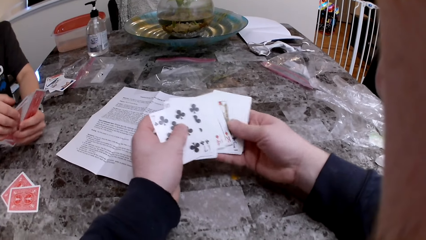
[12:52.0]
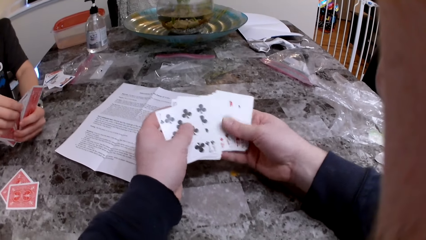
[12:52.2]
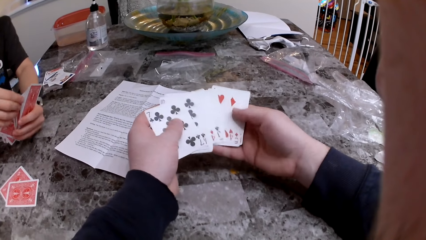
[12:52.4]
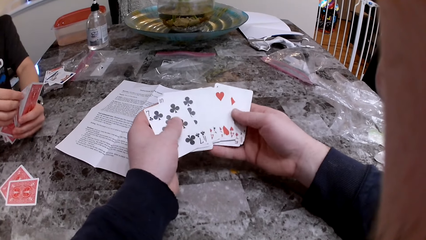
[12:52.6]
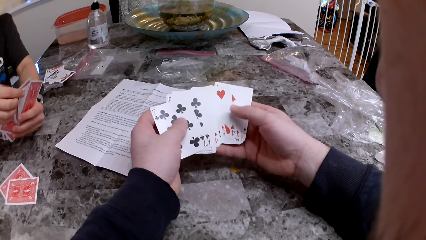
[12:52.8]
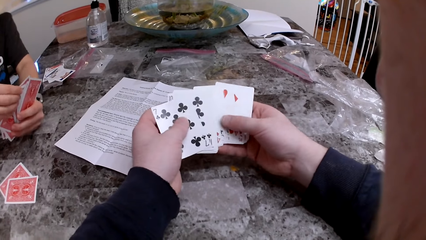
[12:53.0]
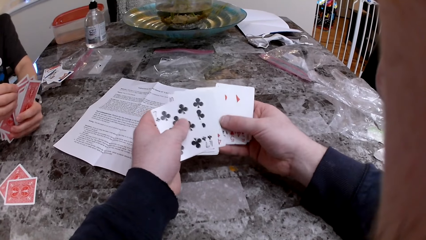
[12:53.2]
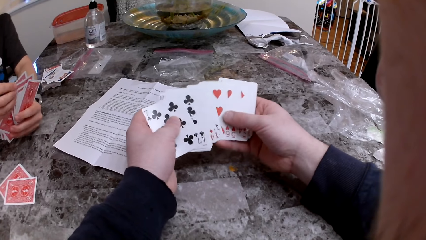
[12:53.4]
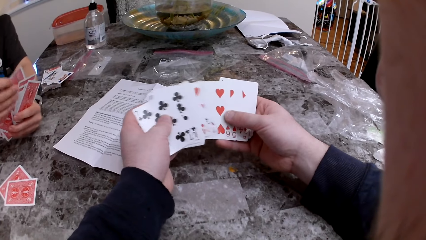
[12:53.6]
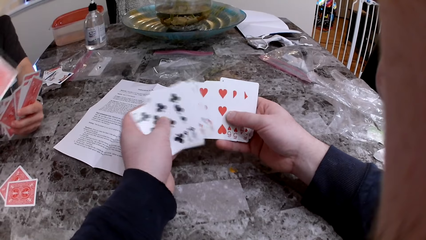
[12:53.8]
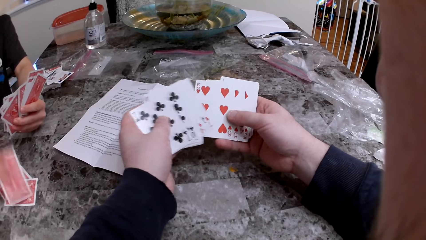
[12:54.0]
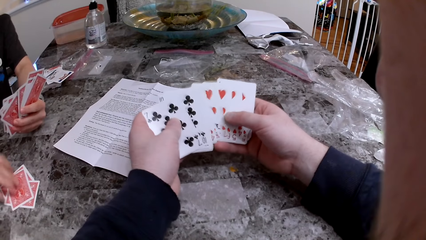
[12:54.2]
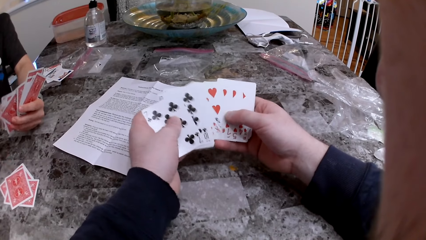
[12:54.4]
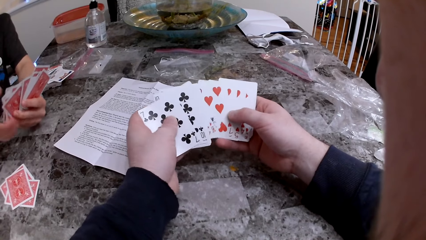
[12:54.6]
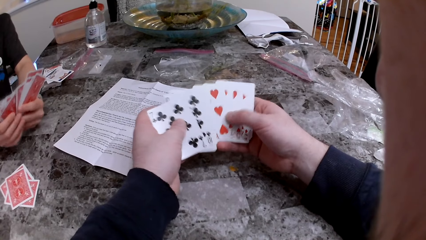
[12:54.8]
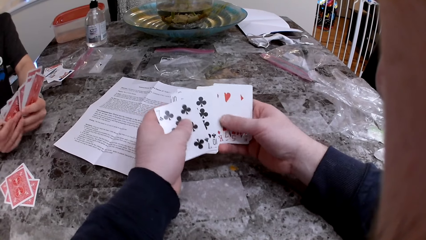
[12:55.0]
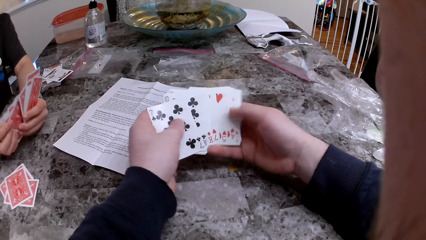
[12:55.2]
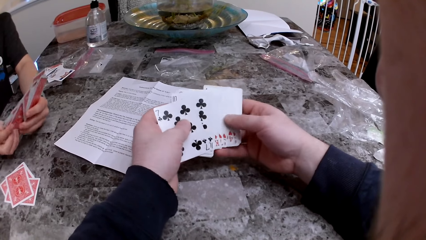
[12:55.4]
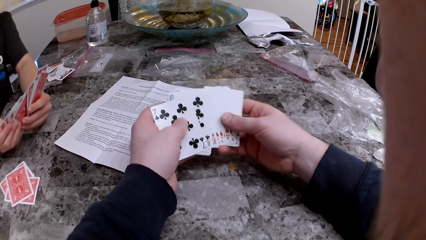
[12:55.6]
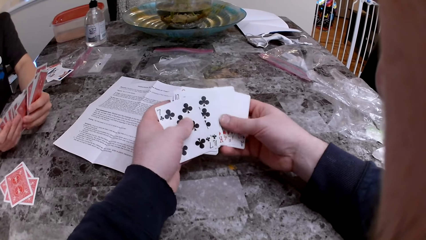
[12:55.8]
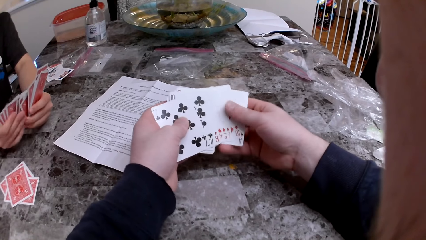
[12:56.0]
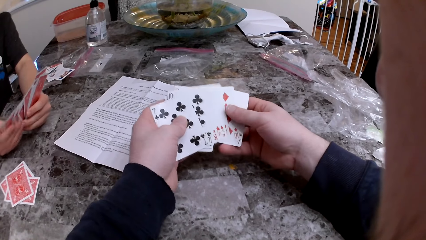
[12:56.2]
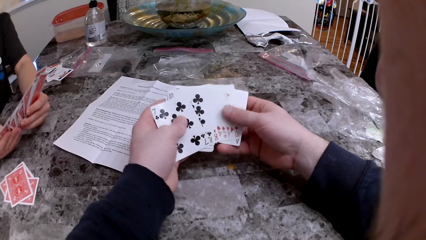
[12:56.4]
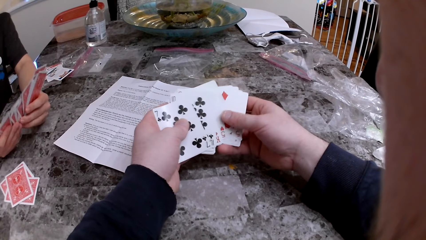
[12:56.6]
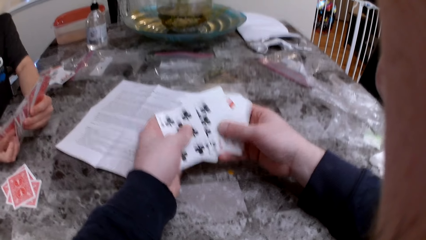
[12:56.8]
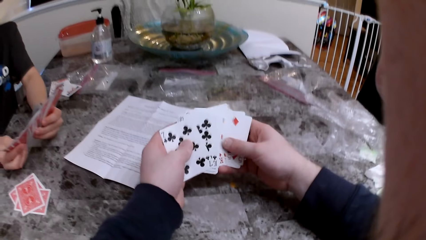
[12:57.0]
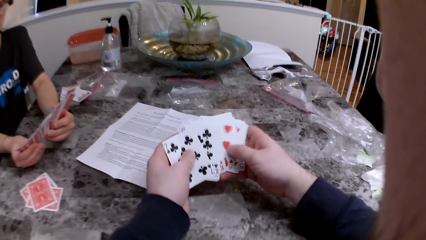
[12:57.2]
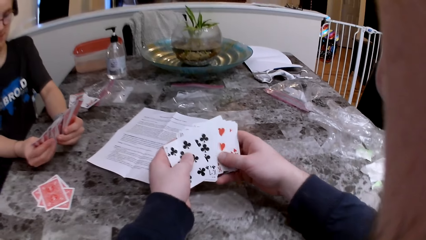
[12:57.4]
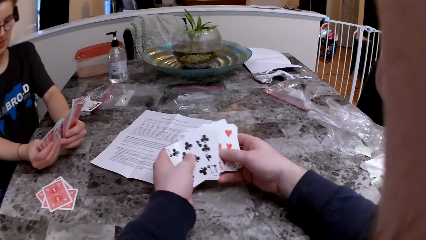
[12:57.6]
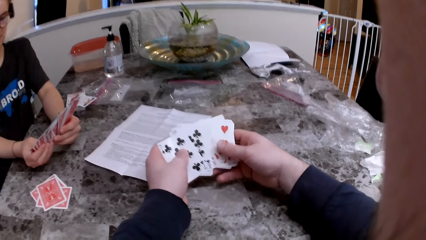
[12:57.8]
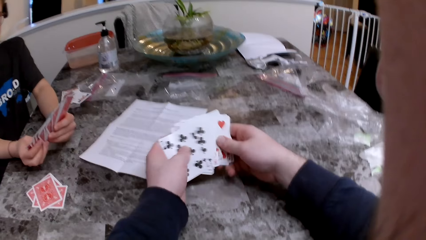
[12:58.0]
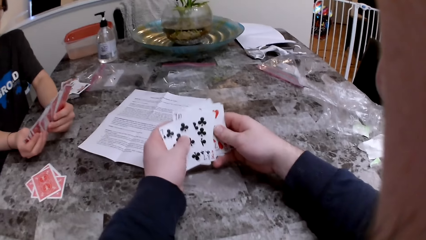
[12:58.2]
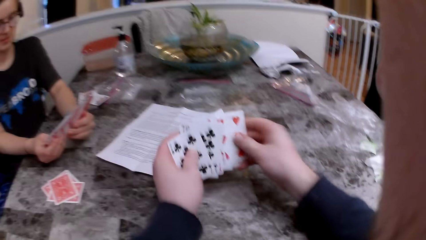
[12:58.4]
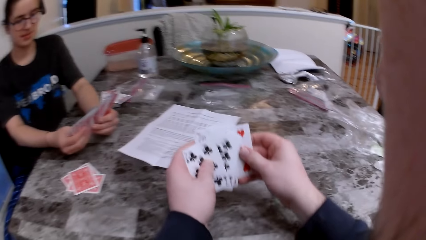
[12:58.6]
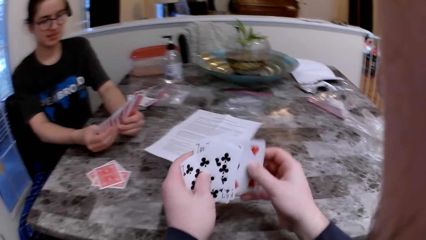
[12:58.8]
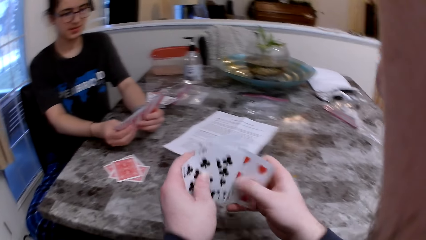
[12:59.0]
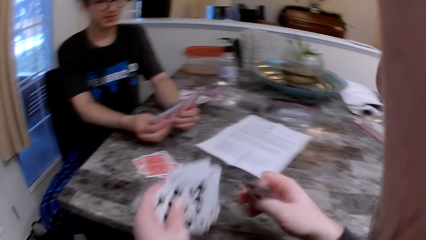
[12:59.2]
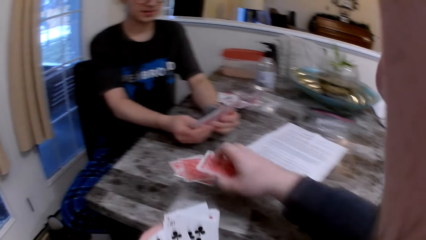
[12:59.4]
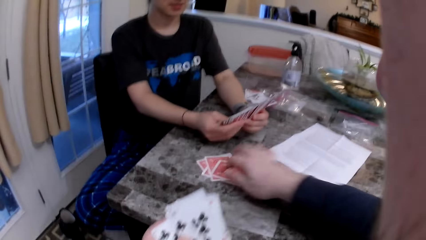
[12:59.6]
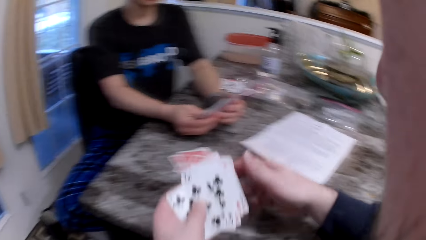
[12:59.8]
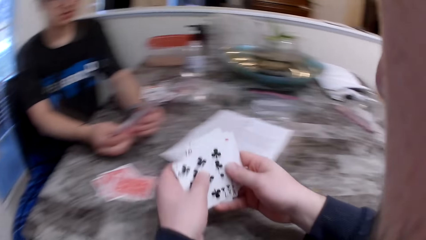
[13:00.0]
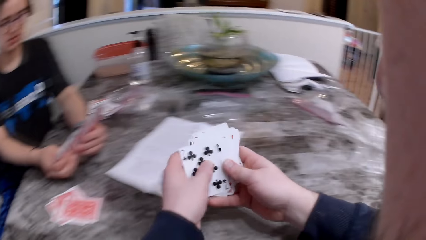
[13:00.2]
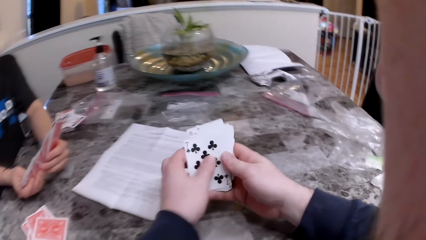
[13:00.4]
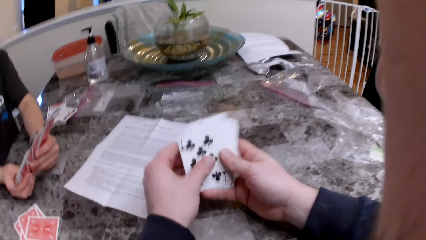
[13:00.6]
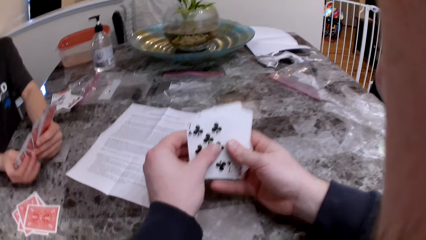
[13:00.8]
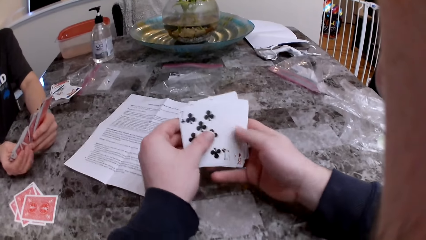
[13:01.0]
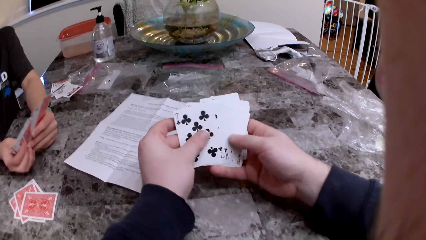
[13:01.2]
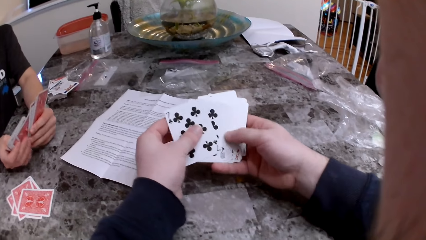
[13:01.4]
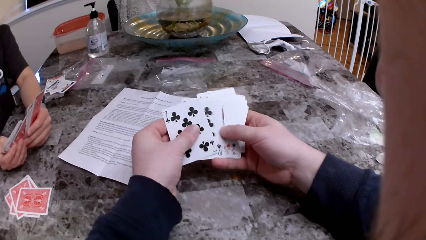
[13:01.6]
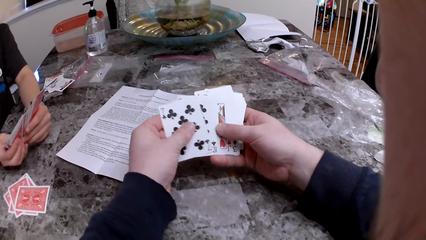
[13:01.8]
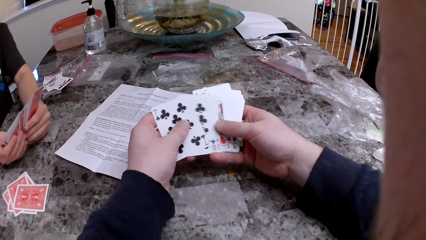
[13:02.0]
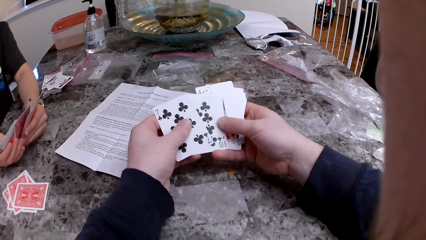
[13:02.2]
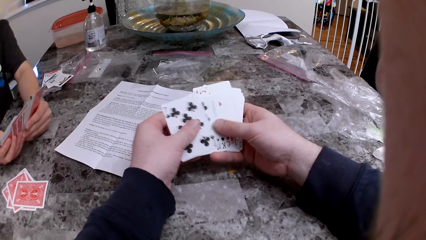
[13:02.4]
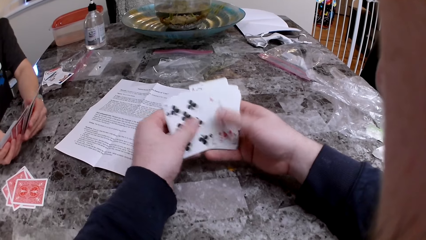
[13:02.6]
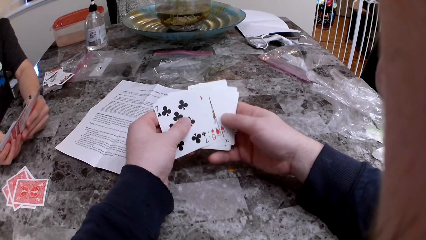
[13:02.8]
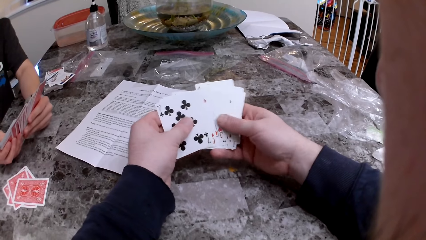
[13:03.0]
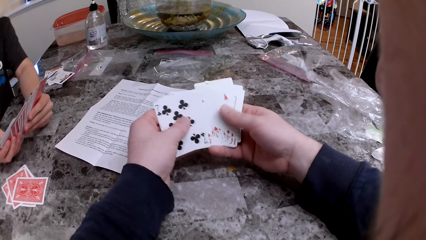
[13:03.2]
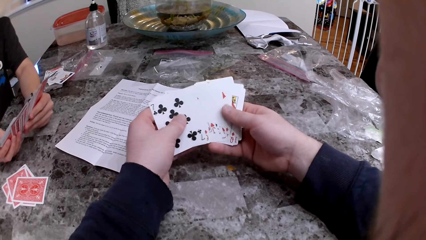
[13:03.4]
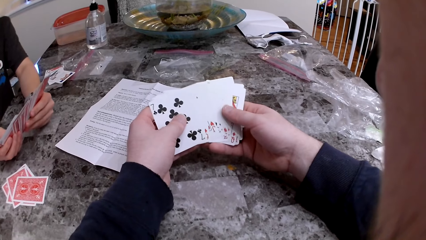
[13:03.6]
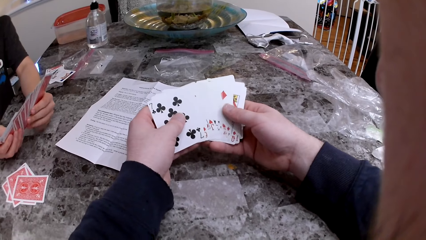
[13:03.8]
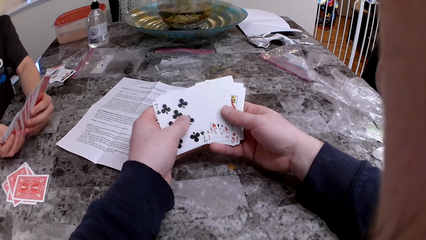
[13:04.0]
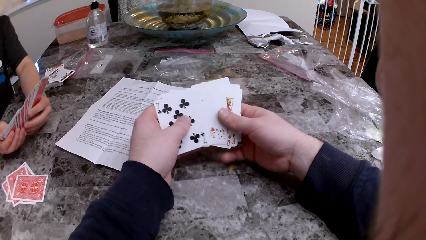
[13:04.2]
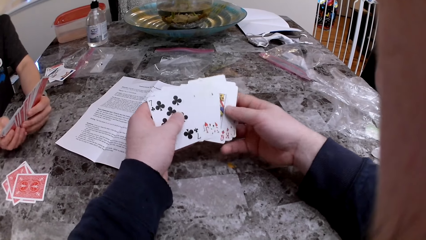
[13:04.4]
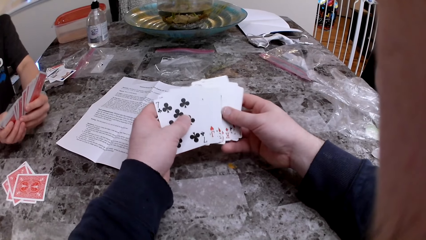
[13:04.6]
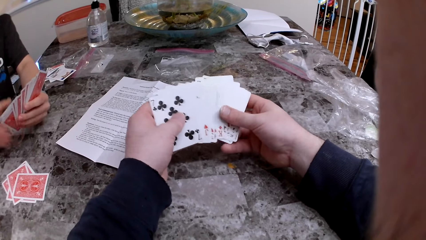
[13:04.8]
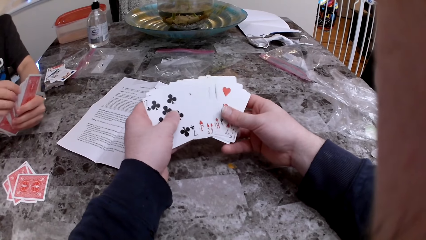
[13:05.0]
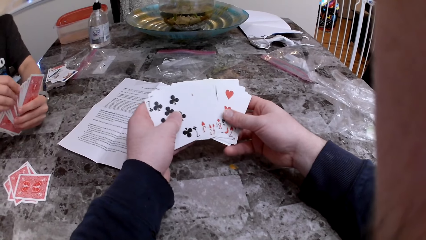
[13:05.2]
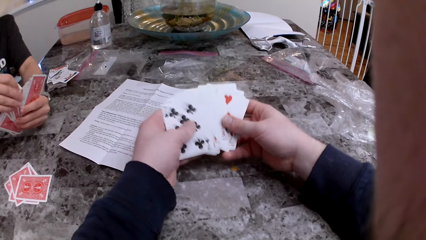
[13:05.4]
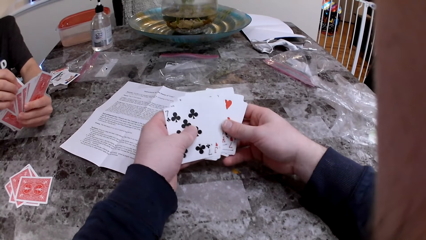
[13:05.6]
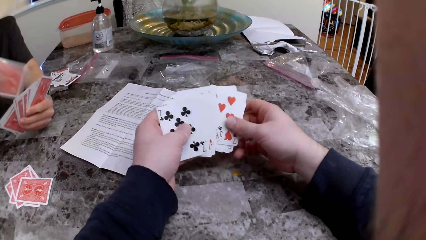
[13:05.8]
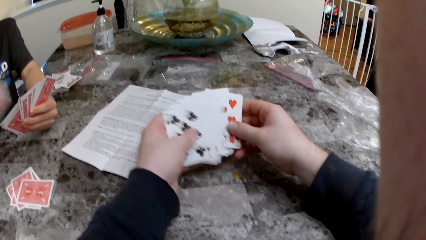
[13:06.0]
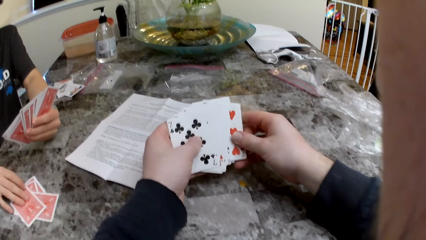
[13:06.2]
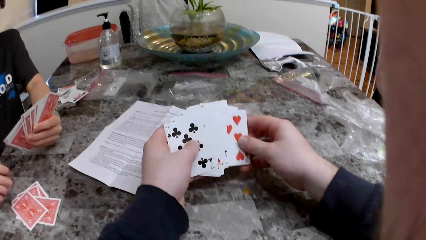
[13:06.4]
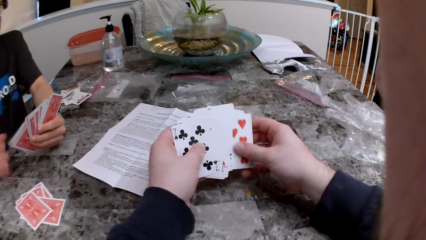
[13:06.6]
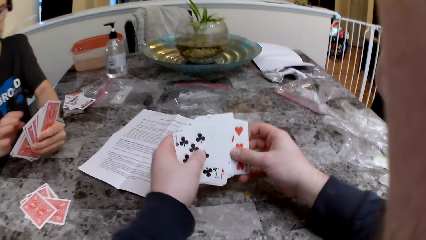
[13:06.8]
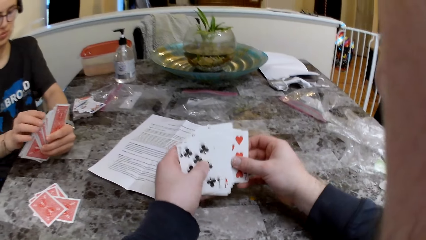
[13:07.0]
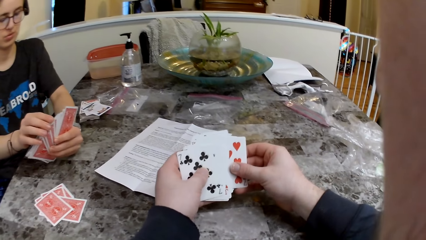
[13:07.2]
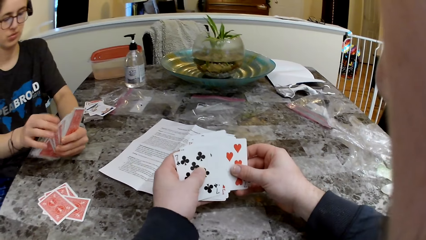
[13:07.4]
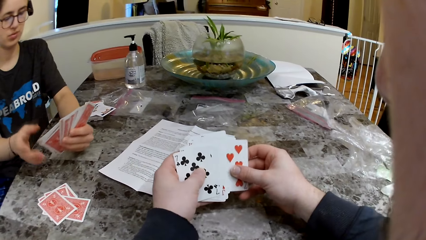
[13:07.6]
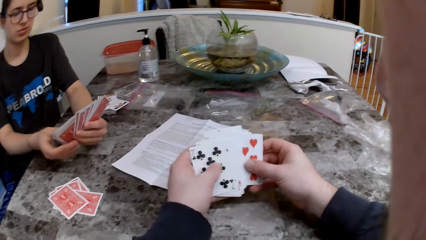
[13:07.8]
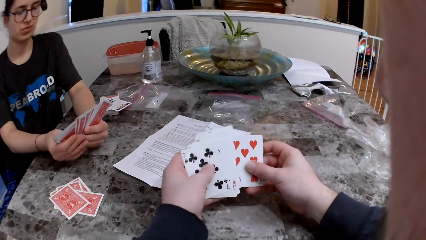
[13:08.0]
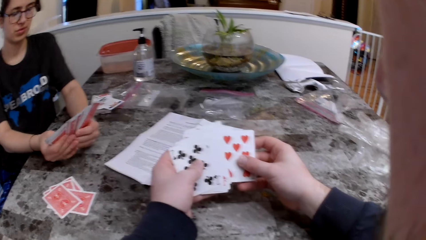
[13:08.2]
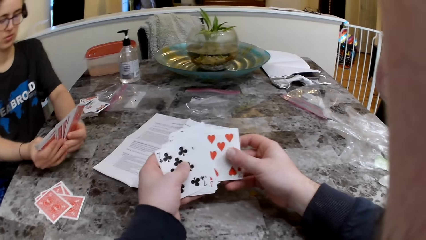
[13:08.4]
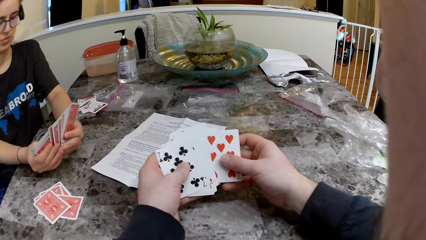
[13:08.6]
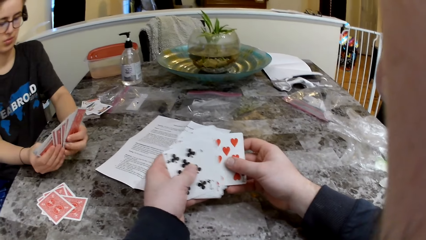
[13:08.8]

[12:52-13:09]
The woman puts a card on the table. The camera wearer puts a card on the table. The woman puts a card on the table.
